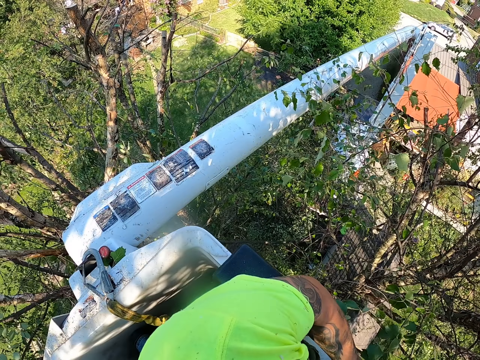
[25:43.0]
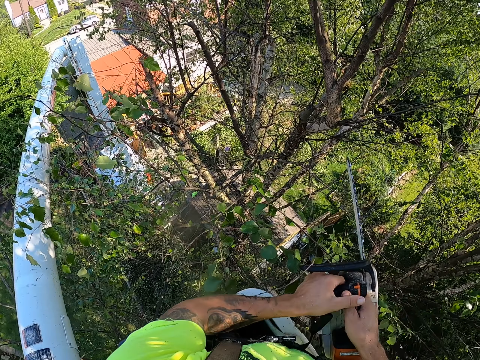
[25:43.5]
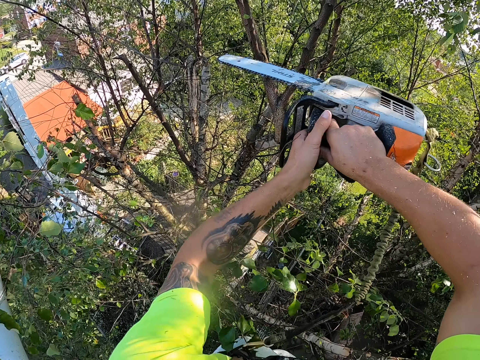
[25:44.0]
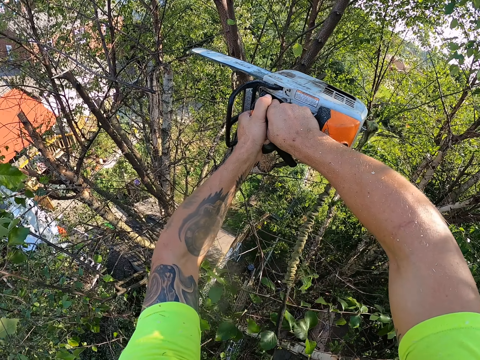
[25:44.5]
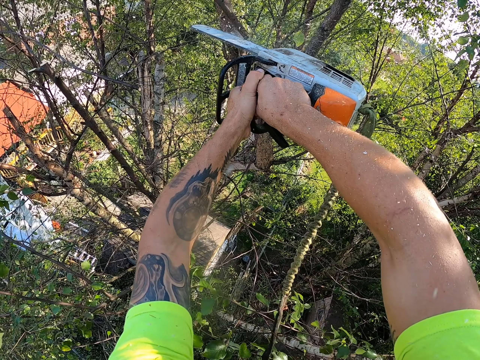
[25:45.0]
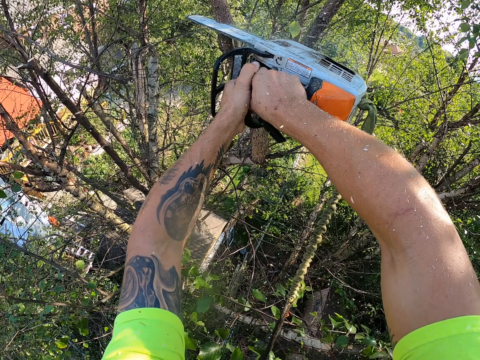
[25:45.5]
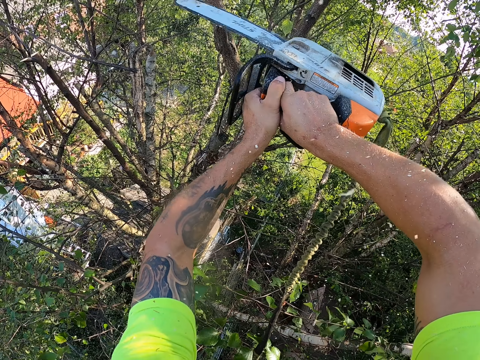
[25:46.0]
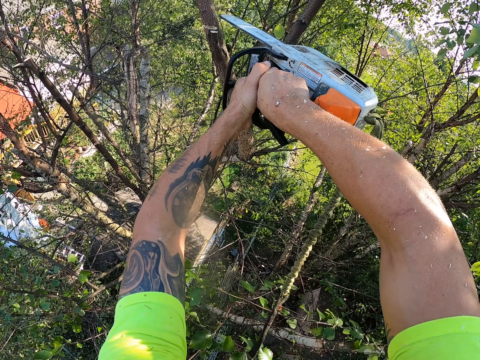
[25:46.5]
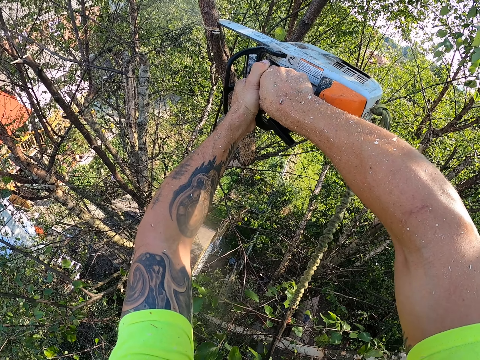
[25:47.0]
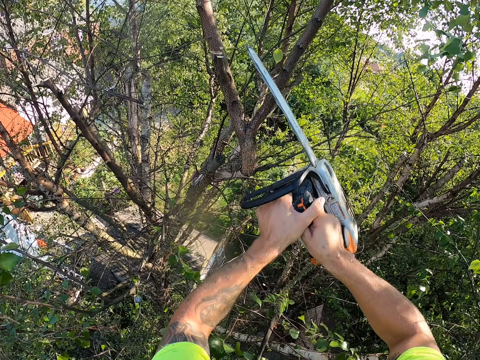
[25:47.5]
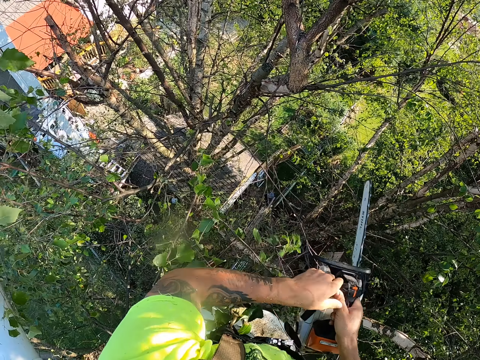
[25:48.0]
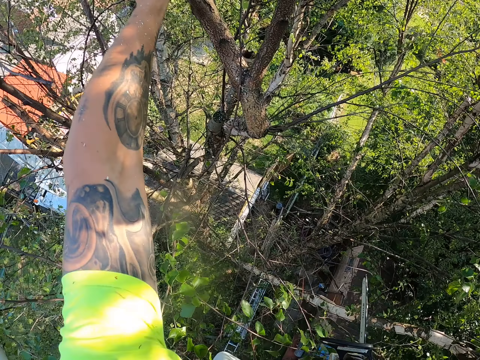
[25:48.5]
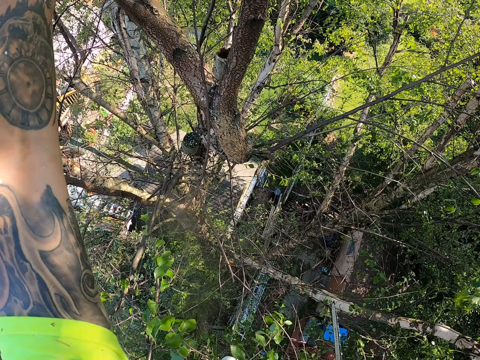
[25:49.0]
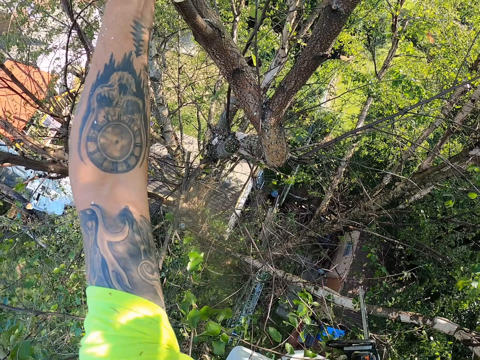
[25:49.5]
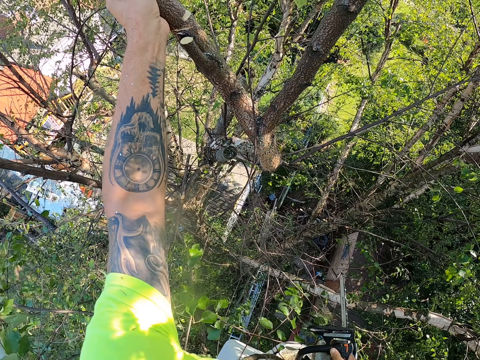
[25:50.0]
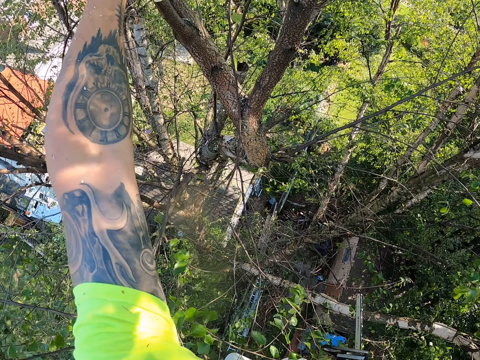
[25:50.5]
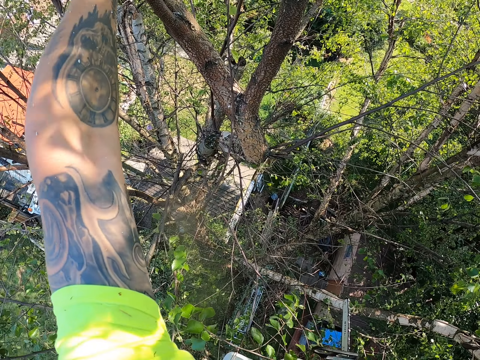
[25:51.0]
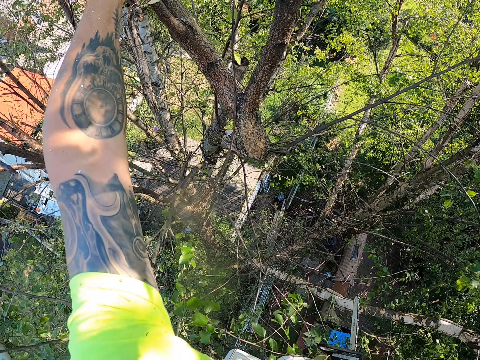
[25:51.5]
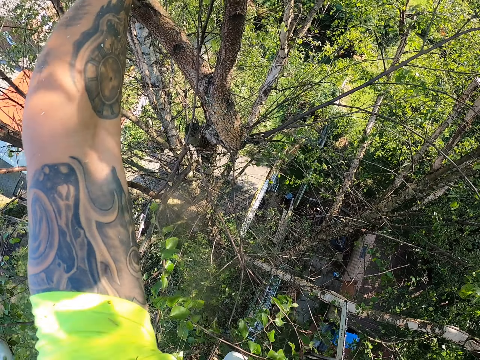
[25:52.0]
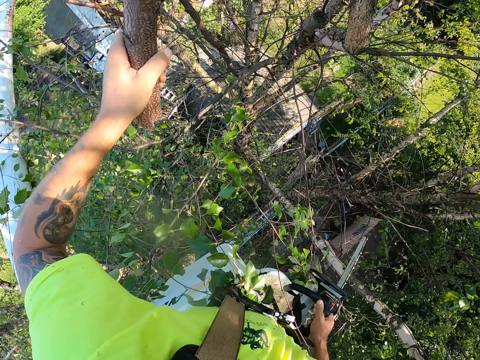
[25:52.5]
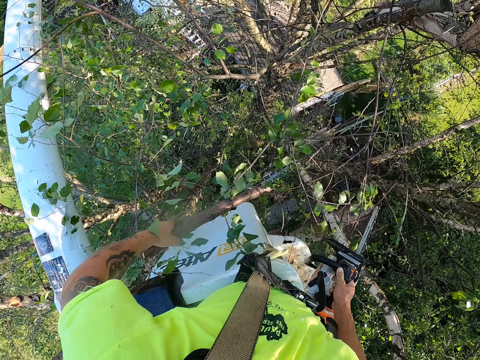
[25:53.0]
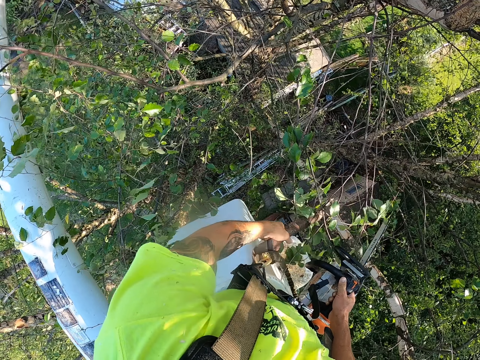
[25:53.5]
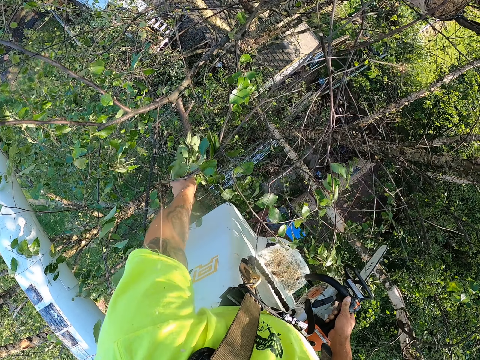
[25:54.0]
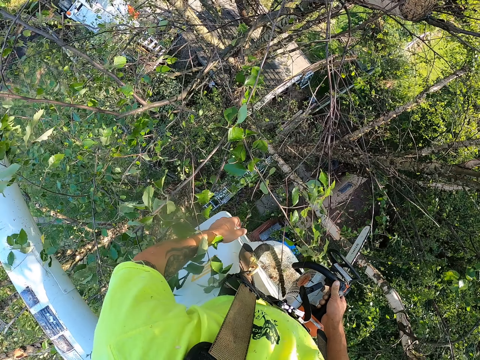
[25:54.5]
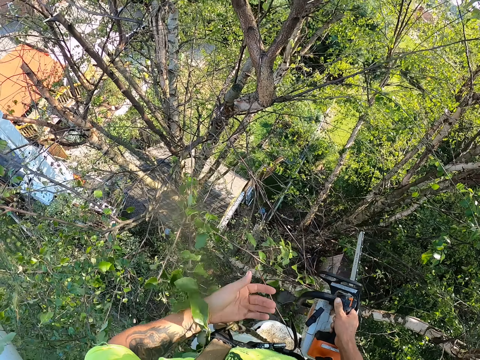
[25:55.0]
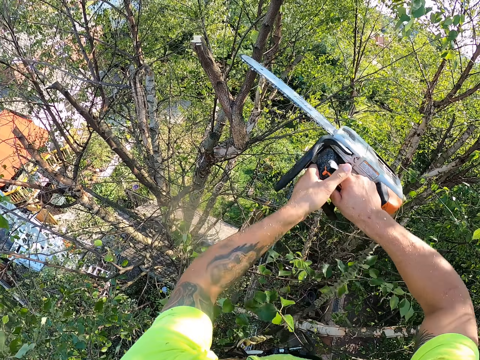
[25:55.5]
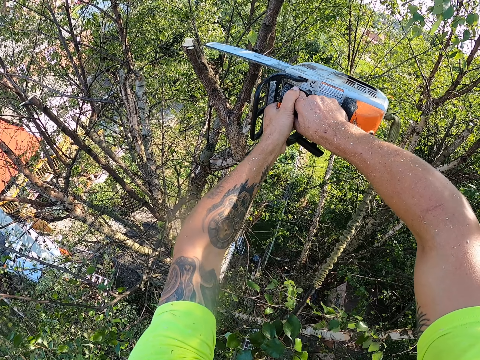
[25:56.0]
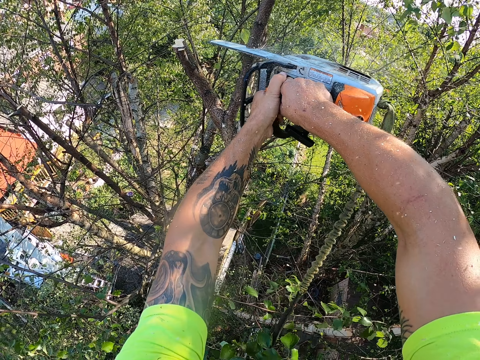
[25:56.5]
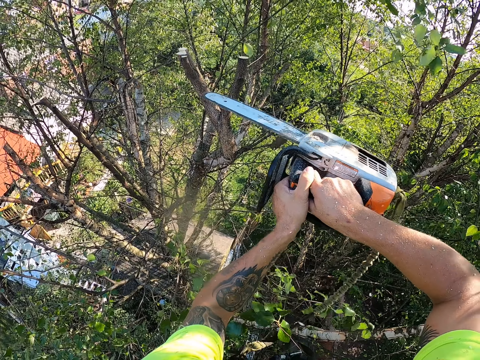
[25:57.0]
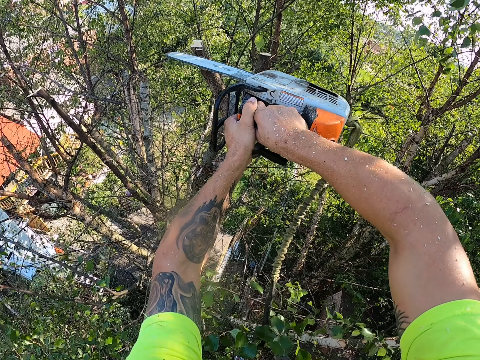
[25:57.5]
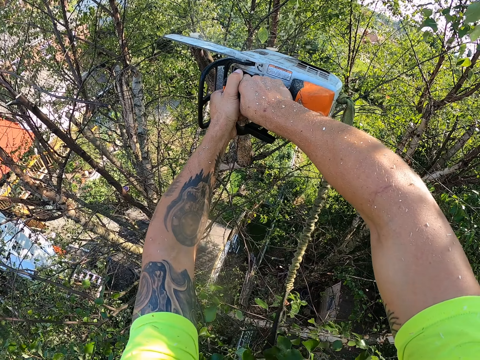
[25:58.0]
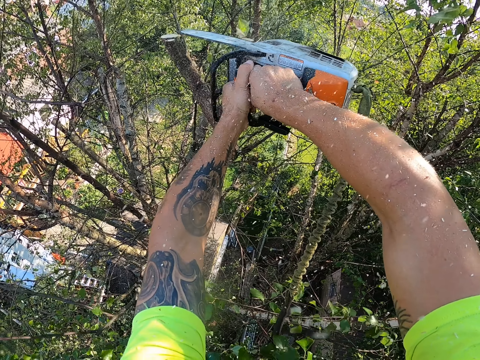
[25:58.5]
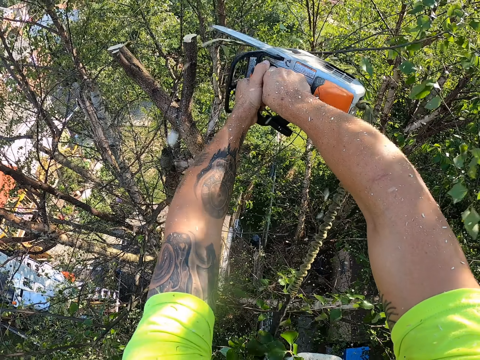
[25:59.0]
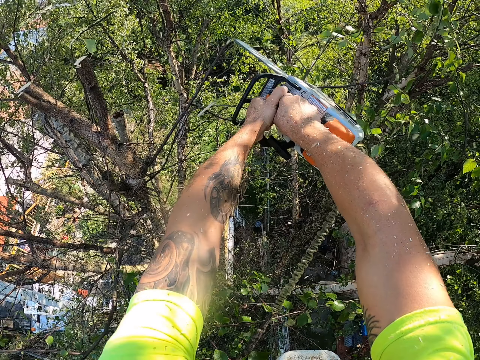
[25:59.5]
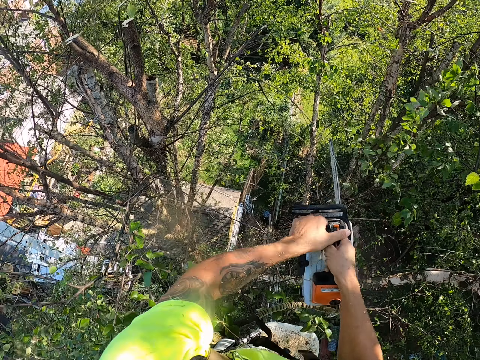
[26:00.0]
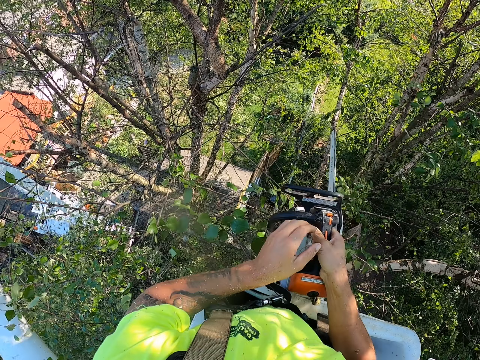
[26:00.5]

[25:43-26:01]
The camera wearer cuts a branch of the tree with the chainsaw in both hands. He pulls the branch from the tree with his left hand. He picks the tree branch. He drops the branch in his left hand towards the ground. He holds the chainsaw with both hands. He cuts a branch from the tree with the chainsaw in both hands. He trims a branch from the tree with the chainsaw in both hands.

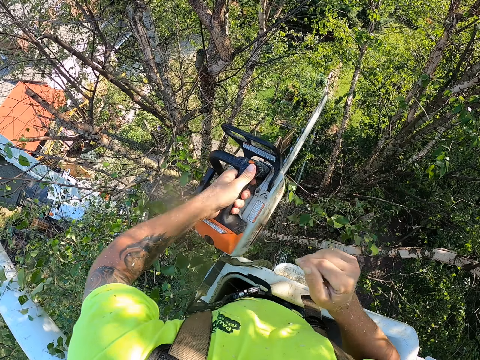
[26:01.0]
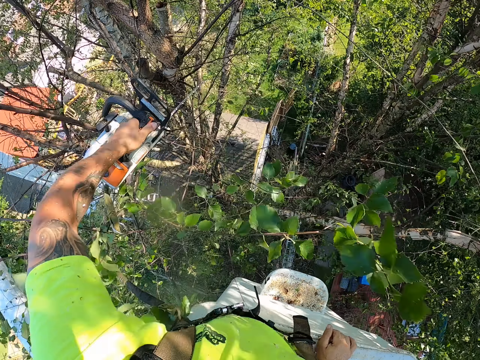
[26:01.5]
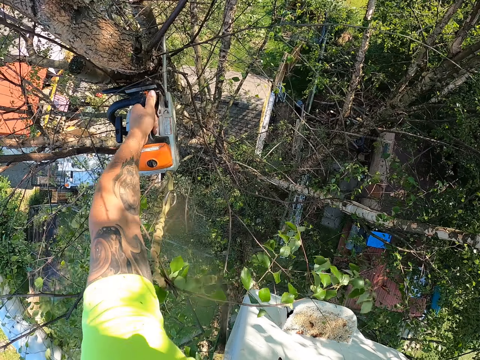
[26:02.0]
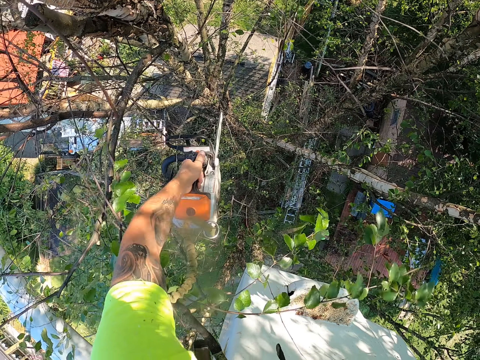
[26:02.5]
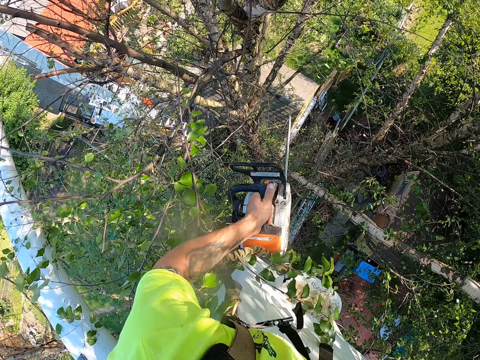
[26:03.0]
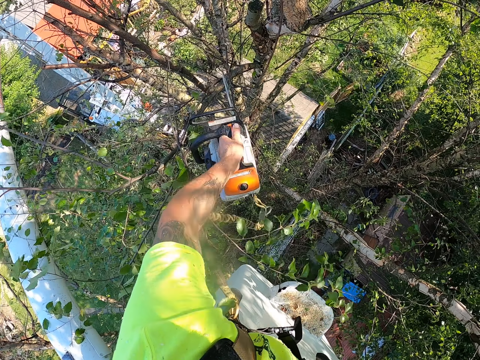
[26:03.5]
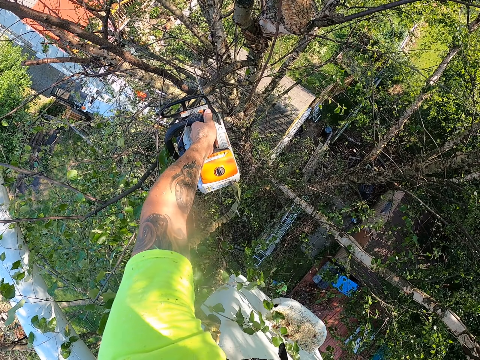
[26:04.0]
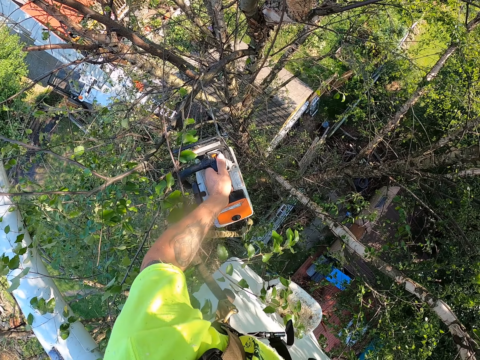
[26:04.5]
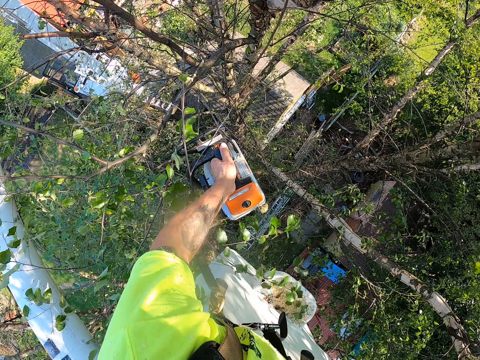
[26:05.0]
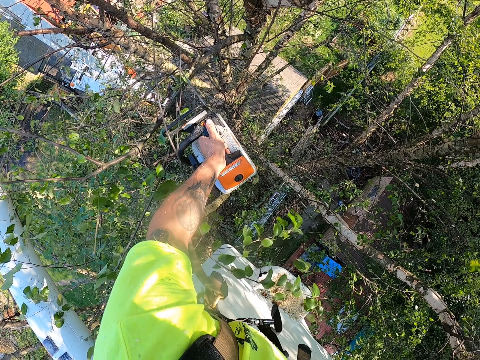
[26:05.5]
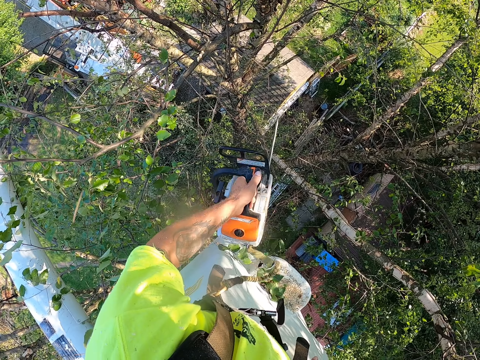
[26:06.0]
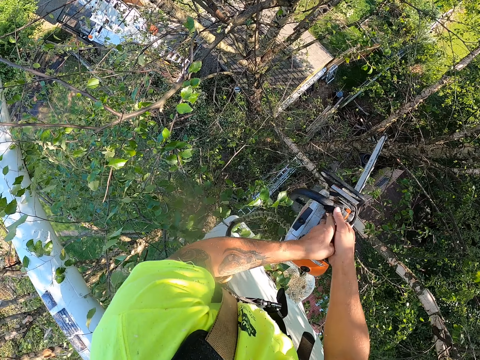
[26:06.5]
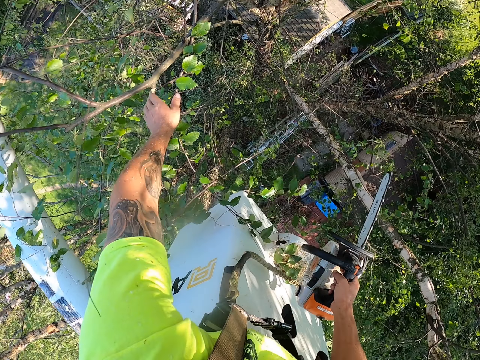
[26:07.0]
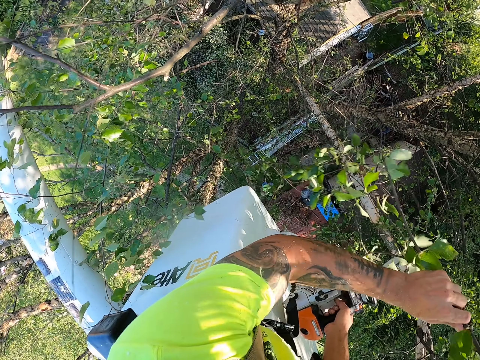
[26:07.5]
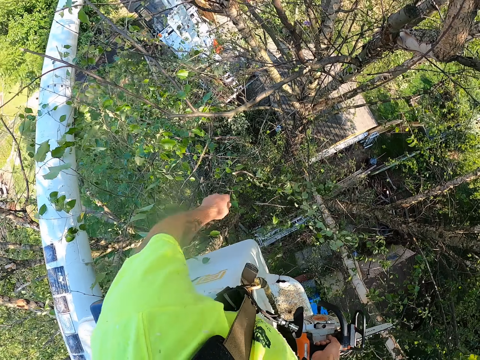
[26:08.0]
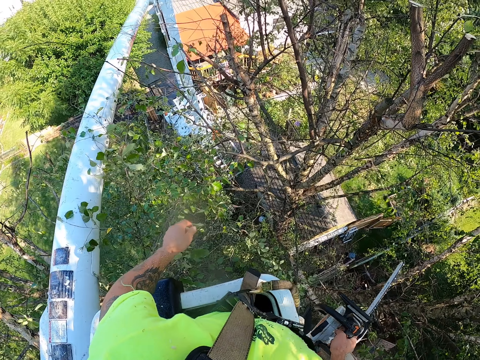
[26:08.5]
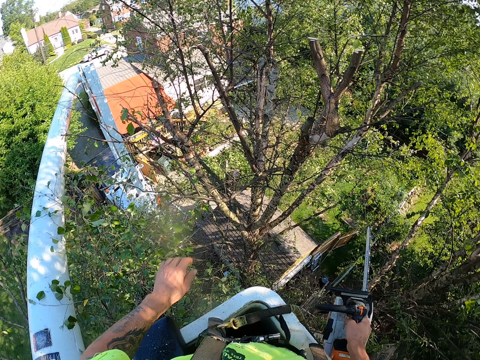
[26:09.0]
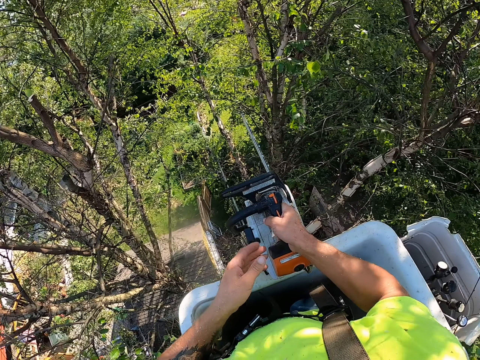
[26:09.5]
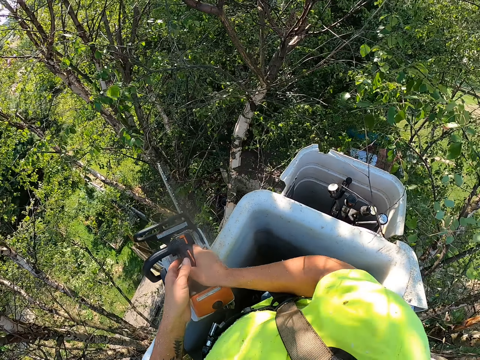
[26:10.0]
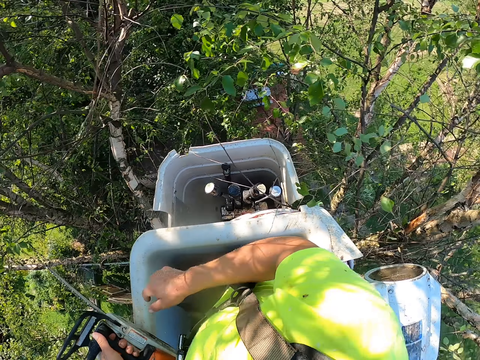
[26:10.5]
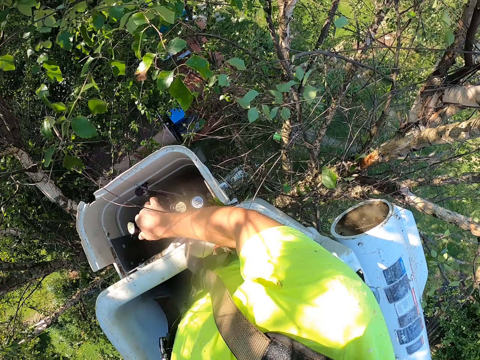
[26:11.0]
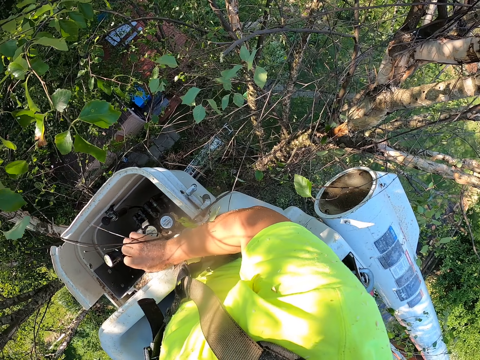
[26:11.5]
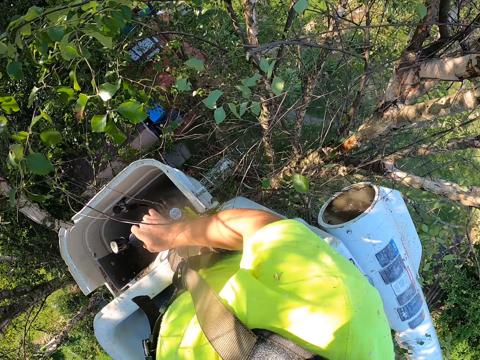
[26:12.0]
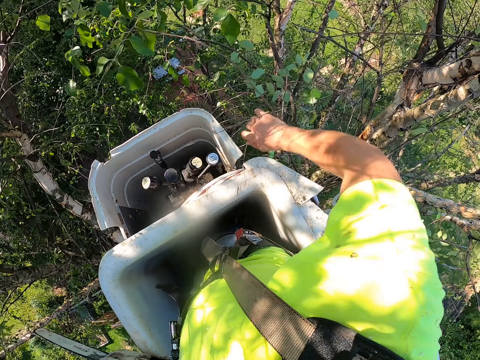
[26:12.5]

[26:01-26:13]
The camera wearer passes the chainsaw from his right hand to his left hand. He trims the tree with the chainsaw in his left hand. He passes the chainsaw from his left hand to his right hand. He picks a twig from the tree with his left hand. He drops the branch in his left hand towards the ground. He passes the chainsaw from his right hand to his left hand. He touches the controls of the boom lift with his right hand. He shifts a twig of the tree with his right hand.
